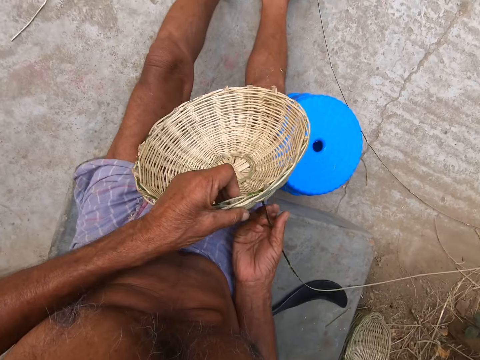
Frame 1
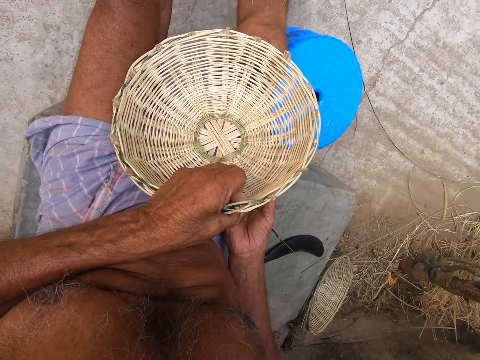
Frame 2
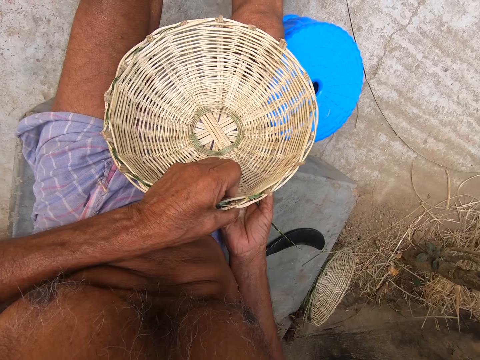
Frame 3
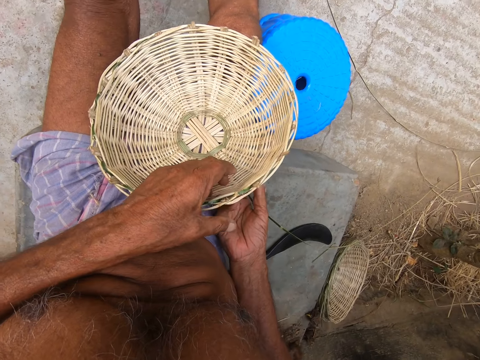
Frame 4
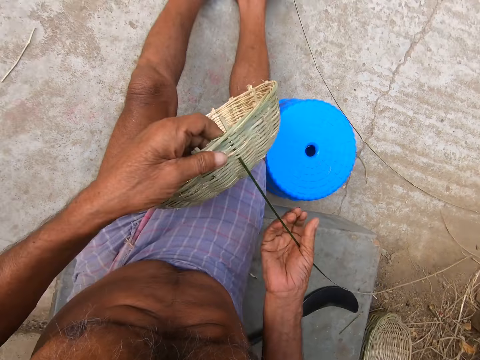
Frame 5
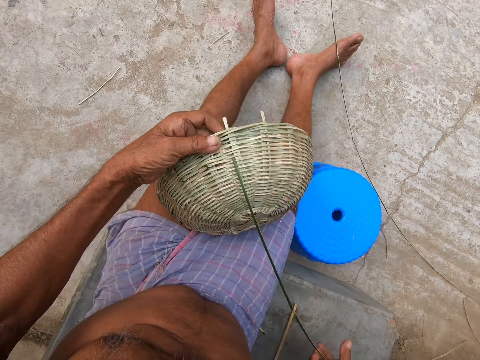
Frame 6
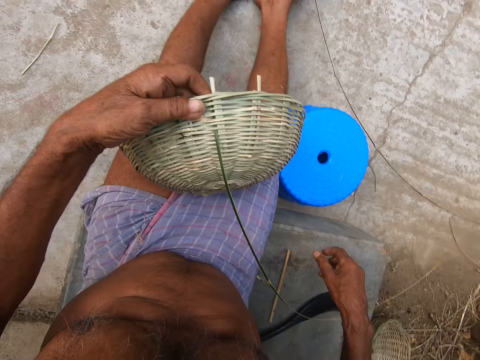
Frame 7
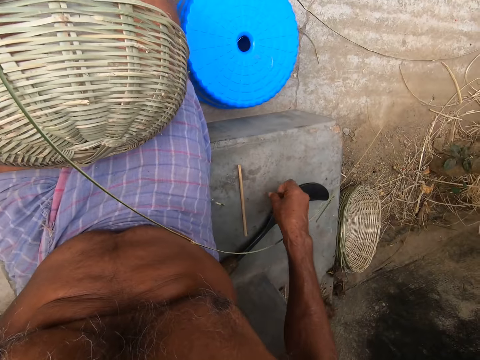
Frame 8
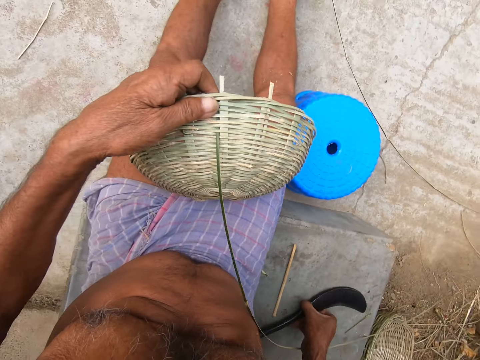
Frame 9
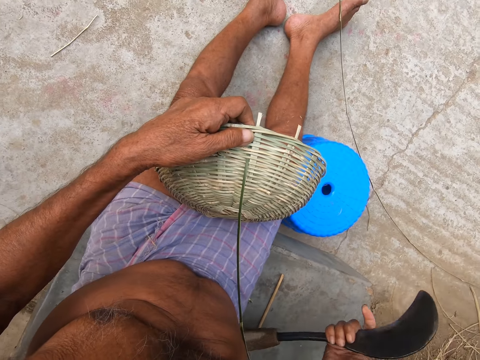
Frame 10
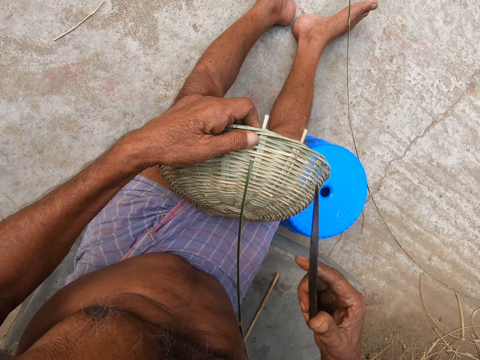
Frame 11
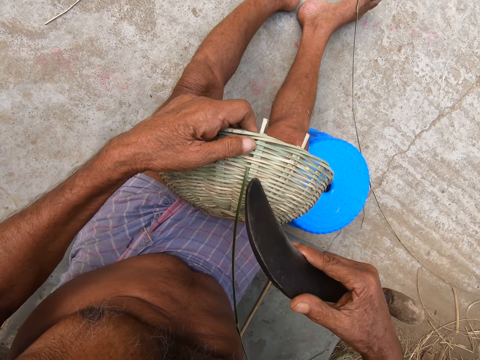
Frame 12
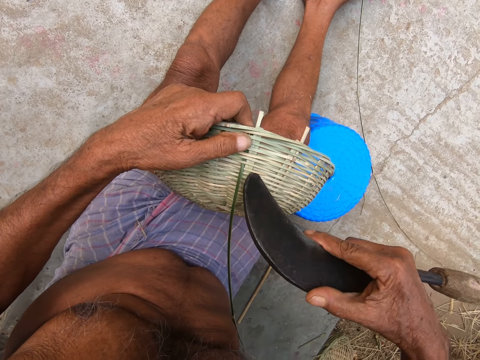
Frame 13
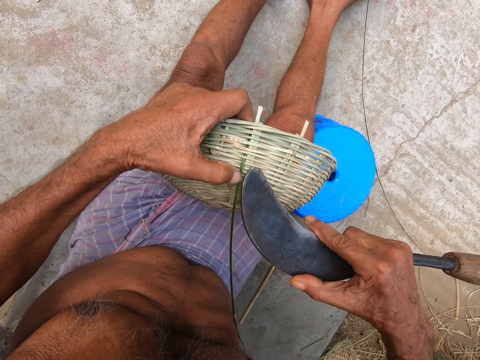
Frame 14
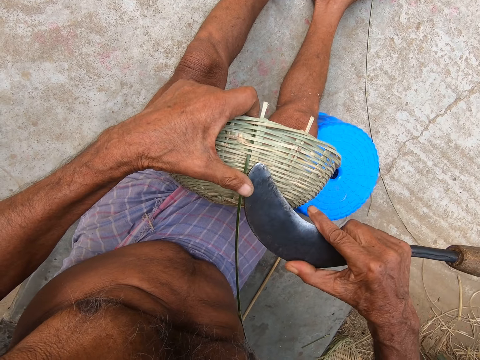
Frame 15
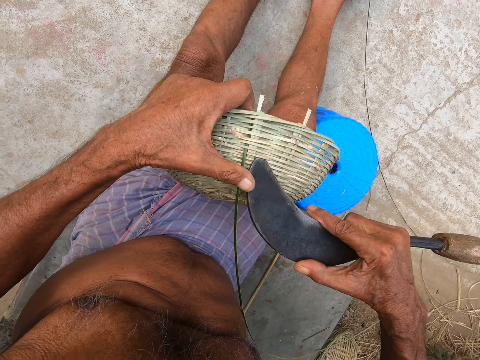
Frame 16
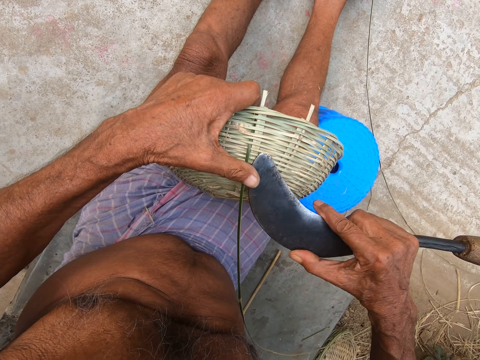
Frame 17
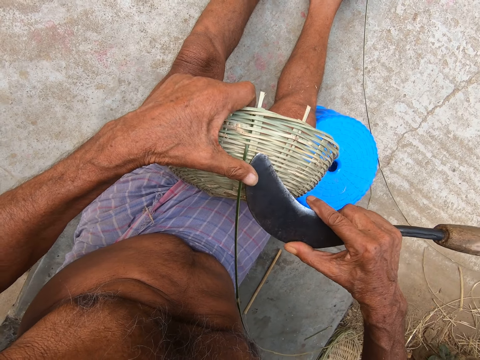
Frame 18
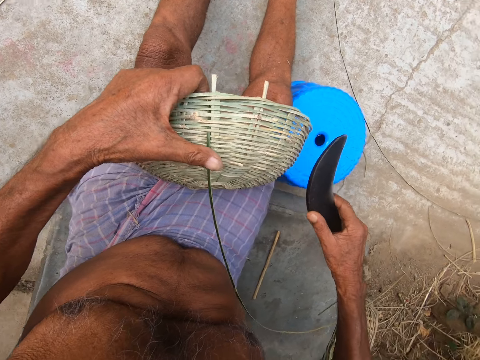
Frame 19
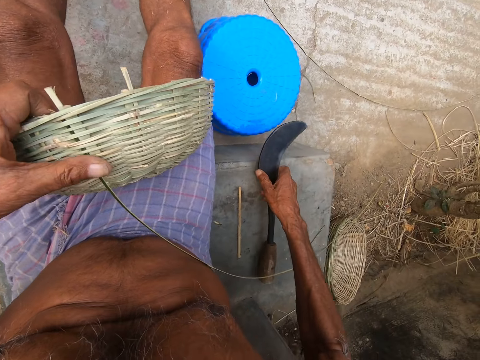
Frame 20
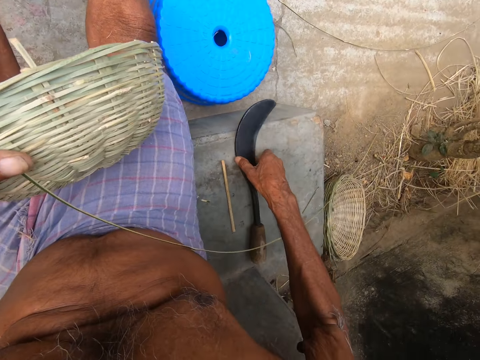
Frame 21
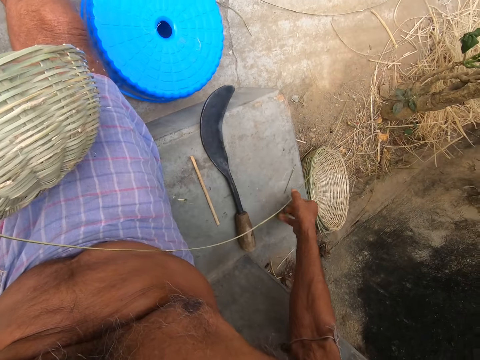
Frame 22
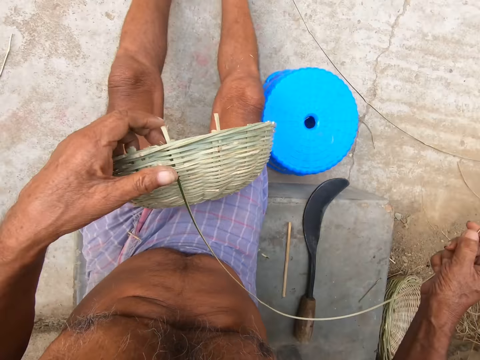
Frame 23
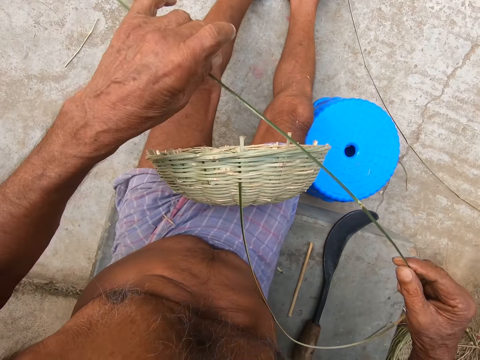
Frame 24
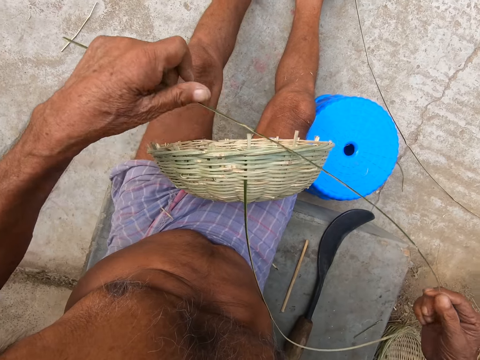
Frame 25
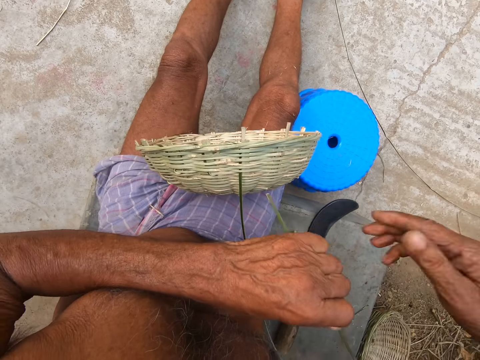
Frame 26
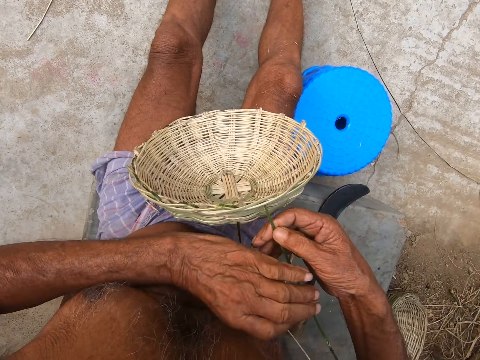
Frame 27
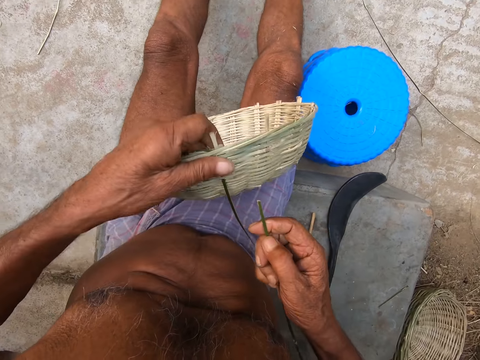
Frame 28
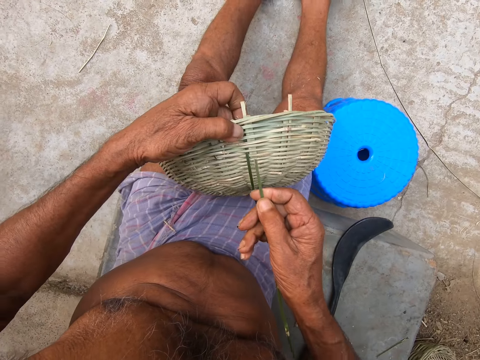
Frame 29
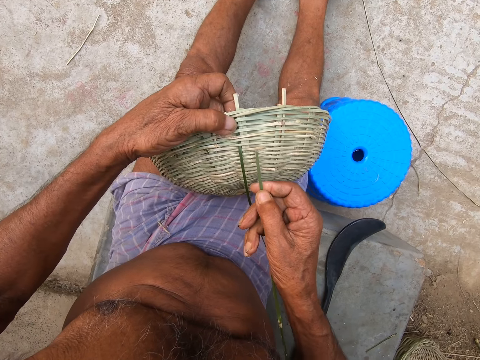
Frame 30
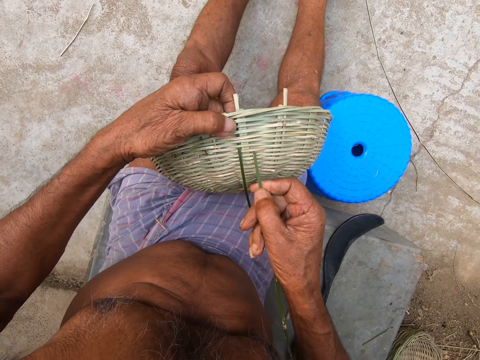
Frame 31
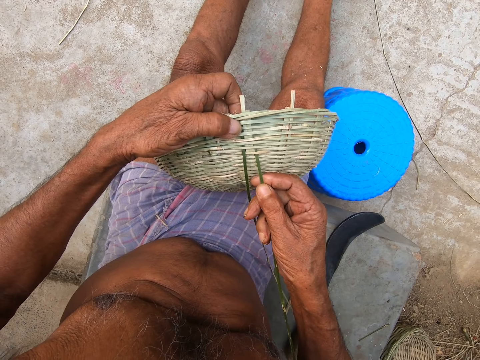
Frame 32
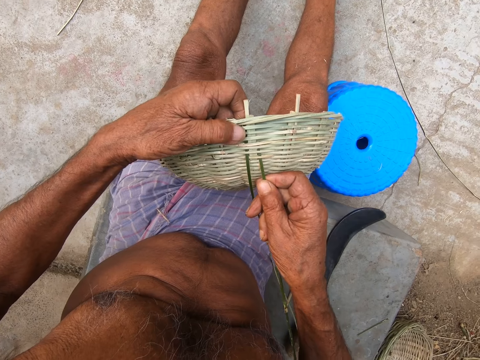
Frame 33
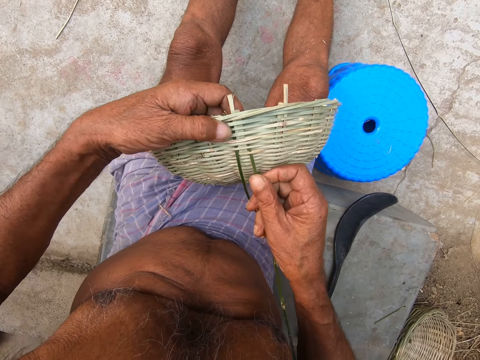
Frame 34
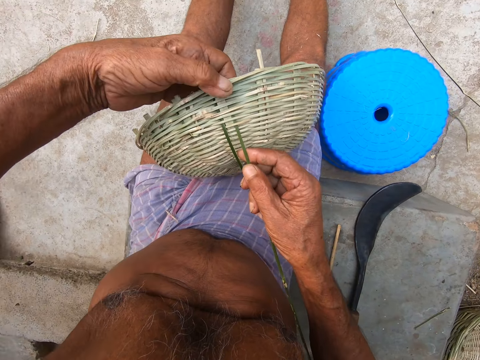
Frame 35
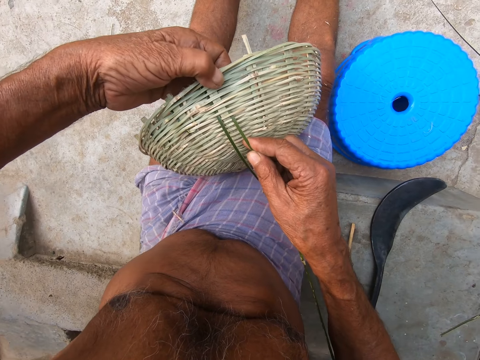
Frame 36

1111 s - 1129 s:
The camera wearer stares at the basket. He turns the basket. He picks a knife from the floor with his right hand. He adjusts the bamboo strips in the basket with the knife in his right hand. He cuts the bamboo fiber. He places the knife on the floor with his right hand. He picks a bamboo strip from the floor with his right hand. He holds the bamboo strip with both hands. He holds the basket with his left hand. He weaves the basket with the bamboo strip in his right hand.

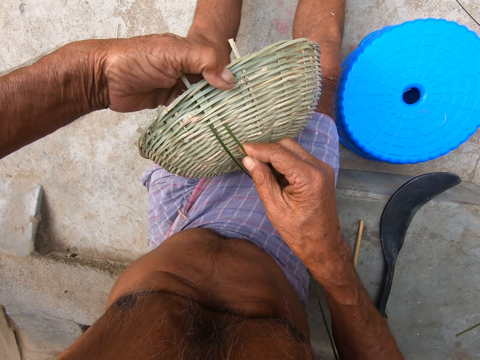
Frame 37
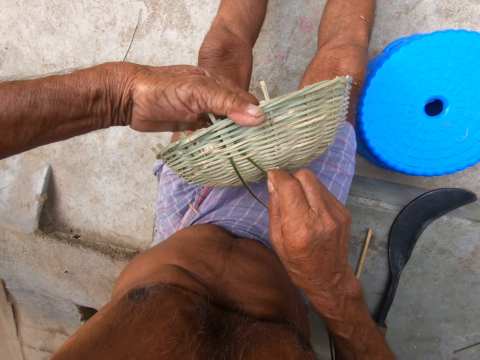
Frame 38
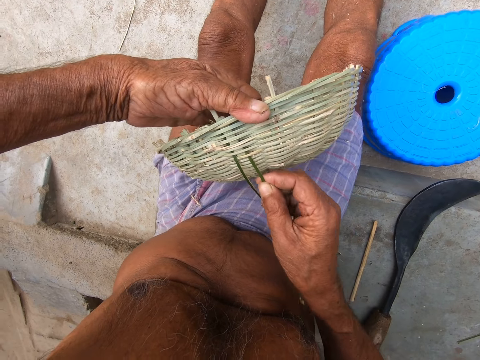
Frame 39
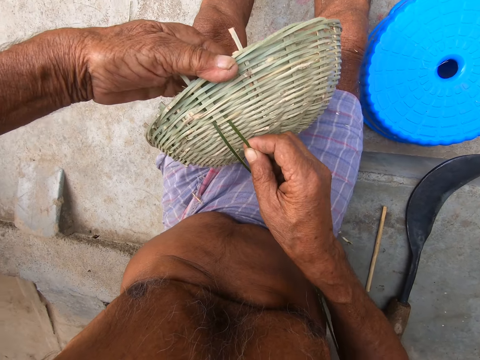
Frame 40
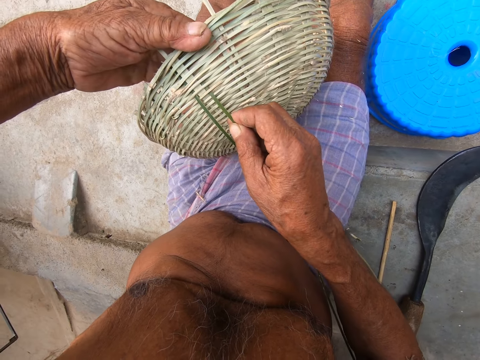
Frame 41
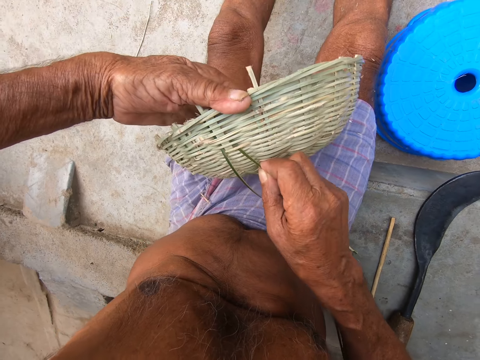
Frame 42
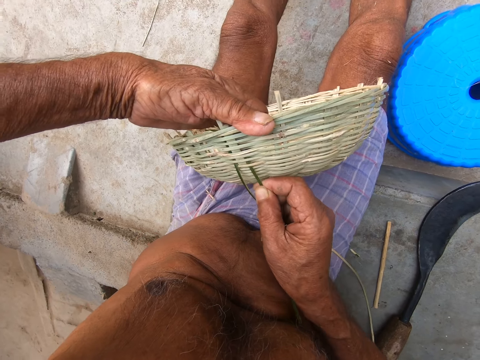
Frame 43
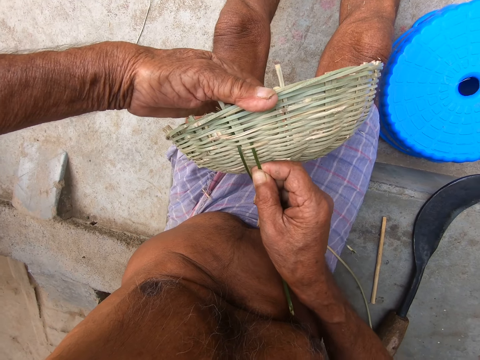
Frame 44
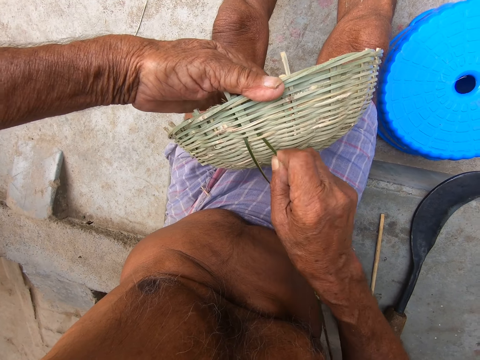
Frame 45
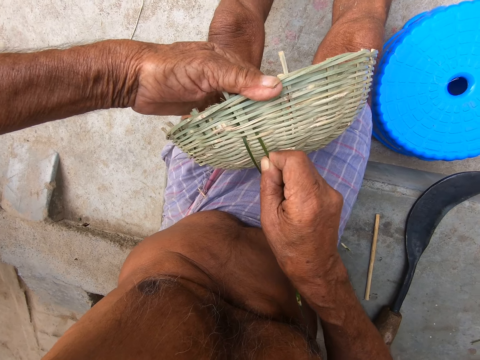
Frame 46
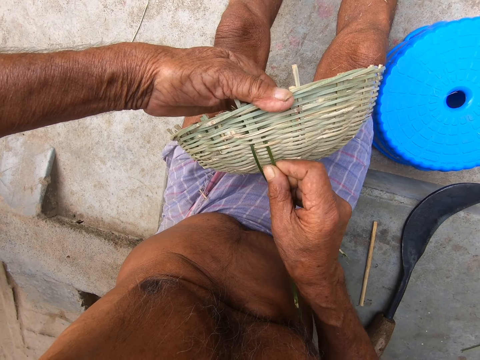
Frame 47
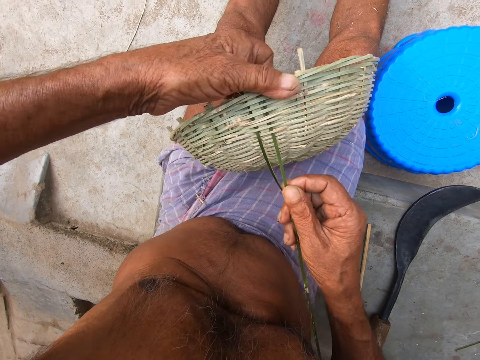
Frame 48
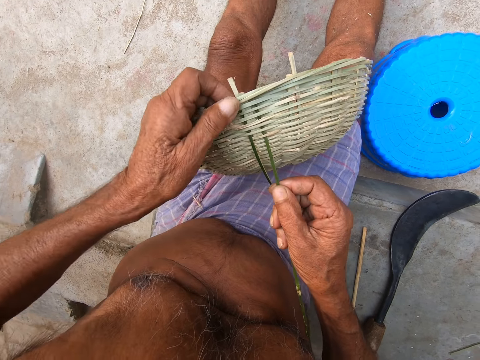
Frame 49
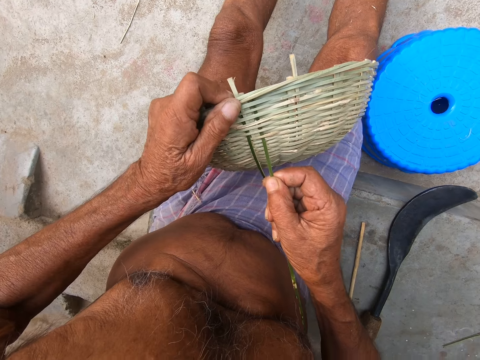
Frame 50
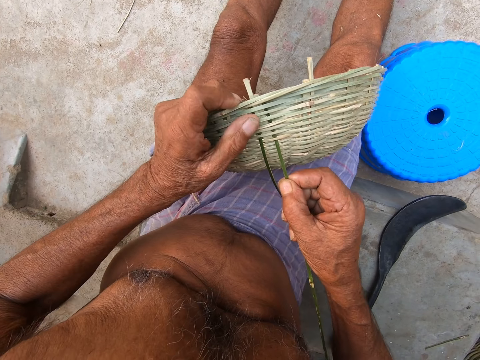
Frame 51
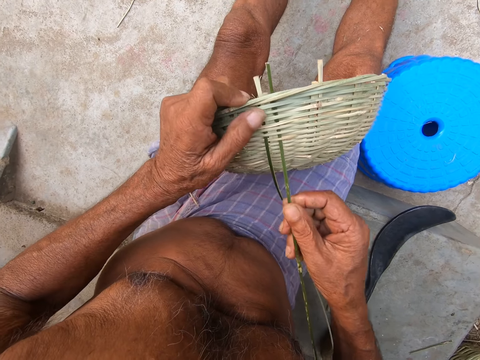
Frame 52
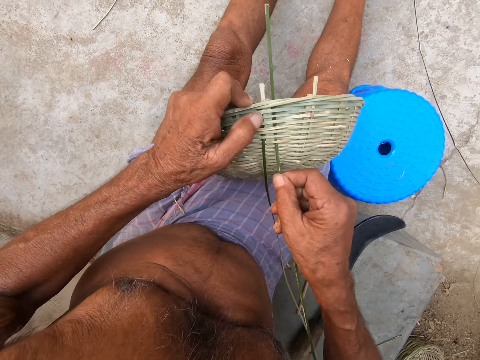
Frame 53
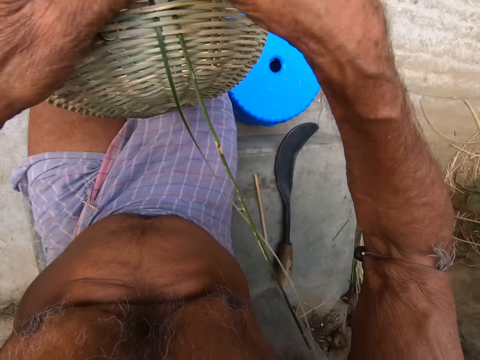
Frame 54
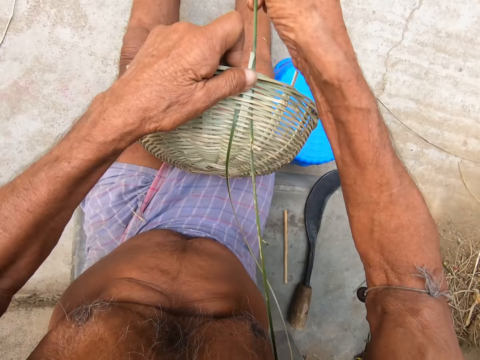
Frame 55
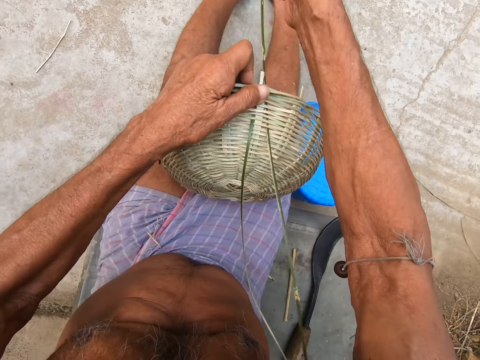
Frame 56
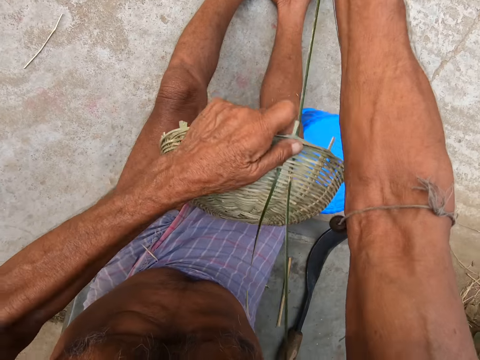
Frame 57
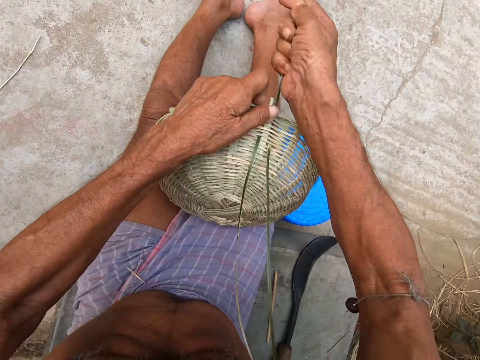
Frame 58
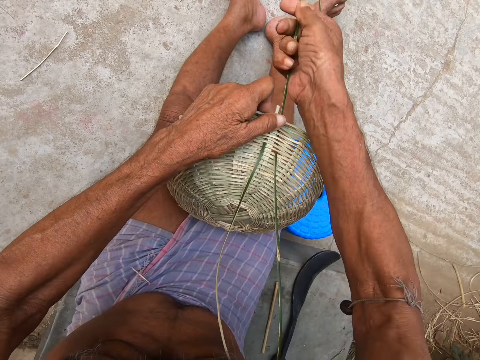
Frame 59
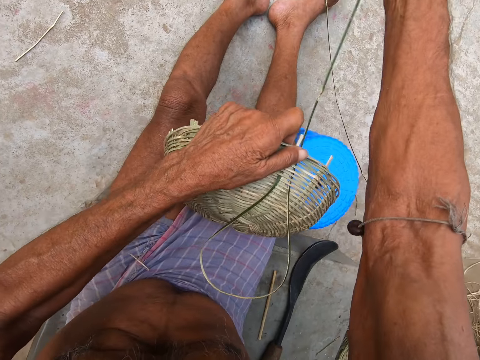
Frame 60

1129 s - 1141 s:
The camera wearer pulls the bamboo fiber with a hand.
